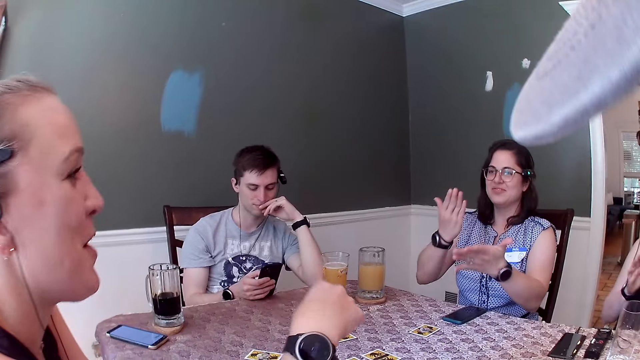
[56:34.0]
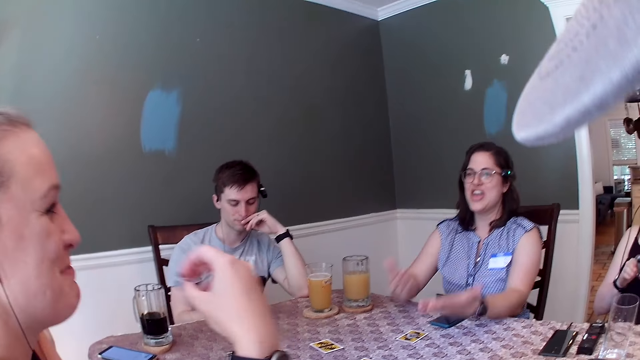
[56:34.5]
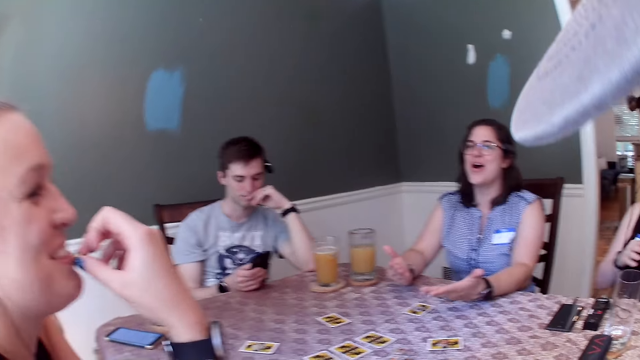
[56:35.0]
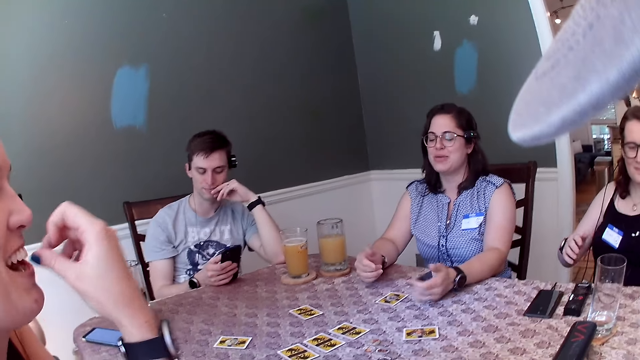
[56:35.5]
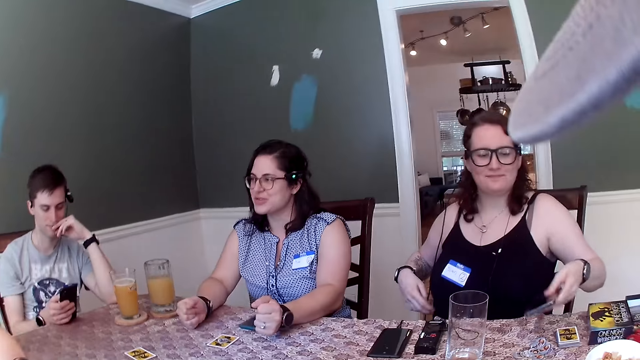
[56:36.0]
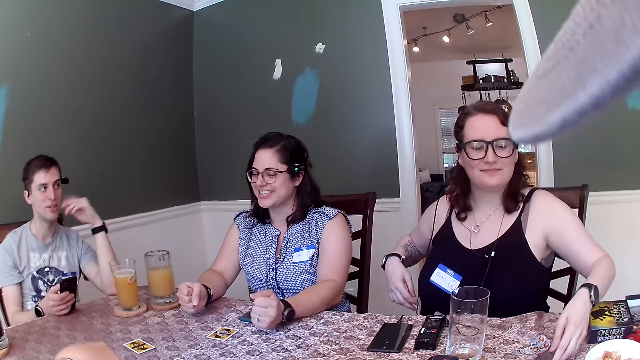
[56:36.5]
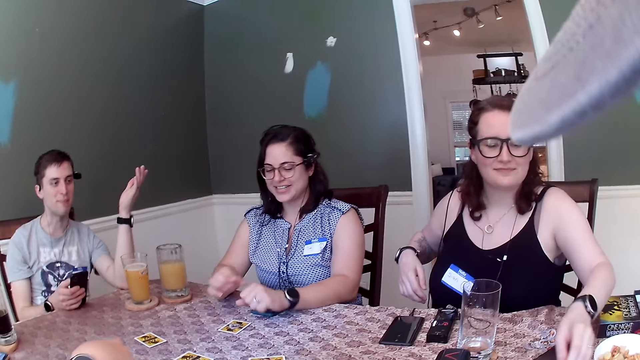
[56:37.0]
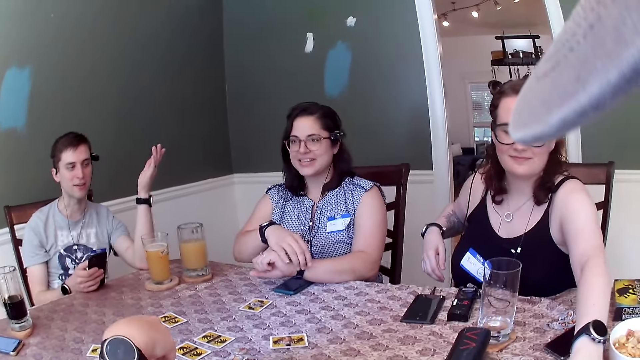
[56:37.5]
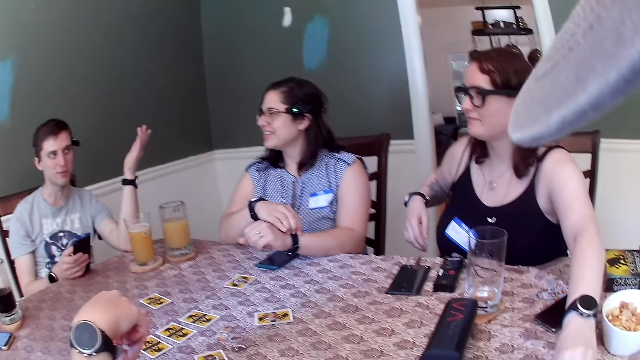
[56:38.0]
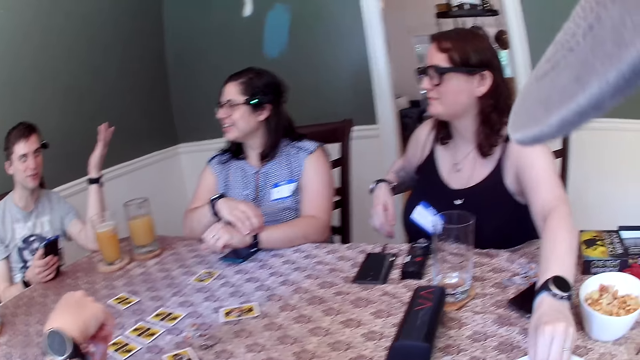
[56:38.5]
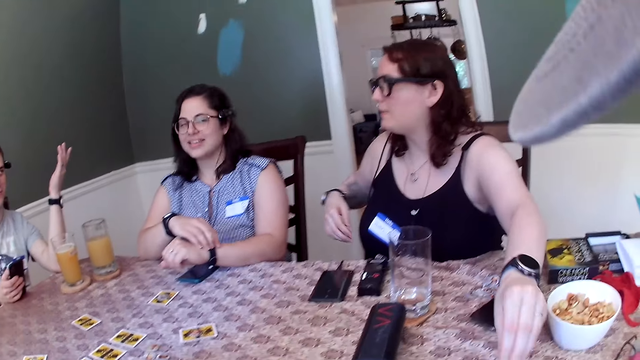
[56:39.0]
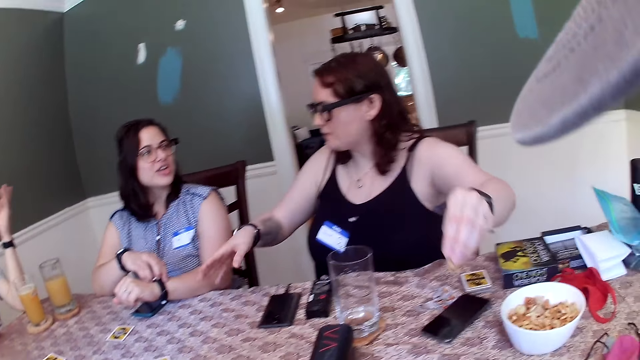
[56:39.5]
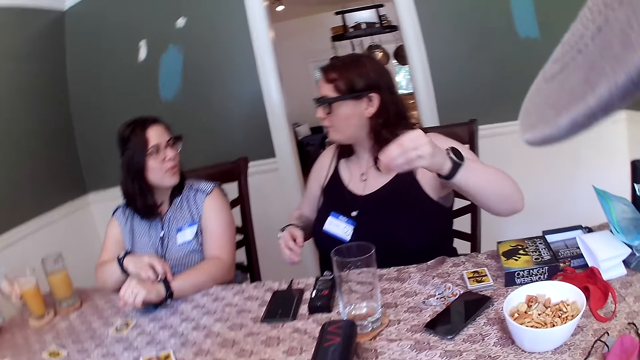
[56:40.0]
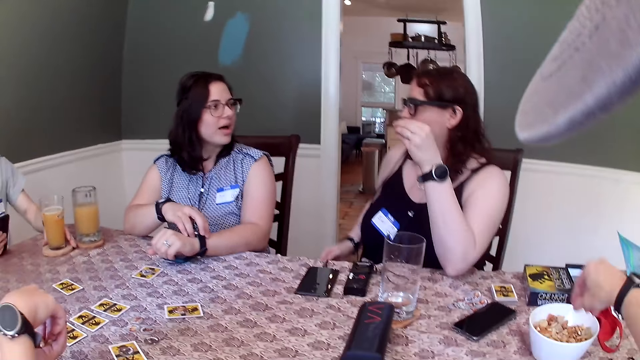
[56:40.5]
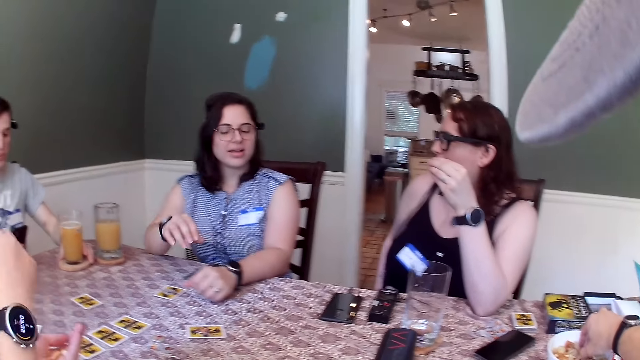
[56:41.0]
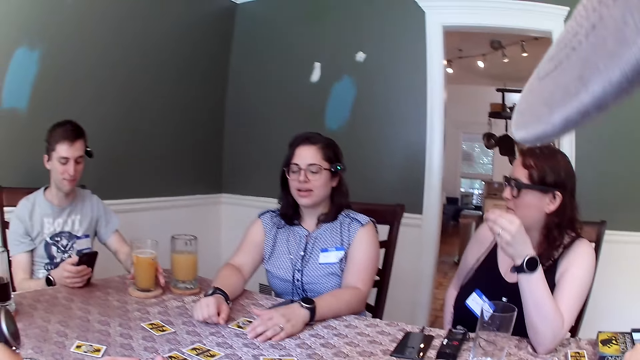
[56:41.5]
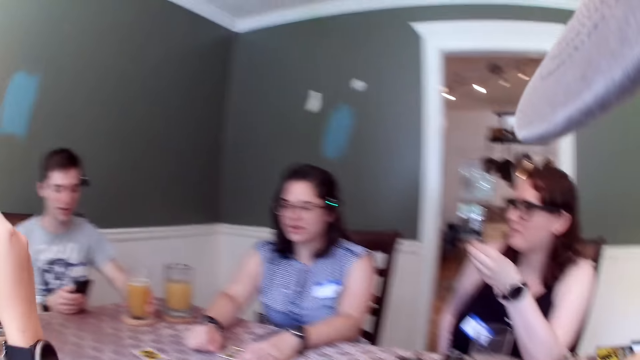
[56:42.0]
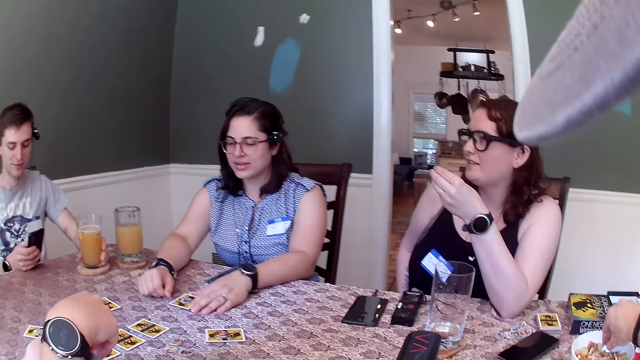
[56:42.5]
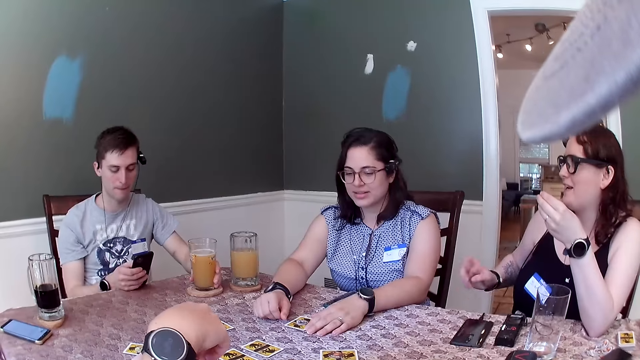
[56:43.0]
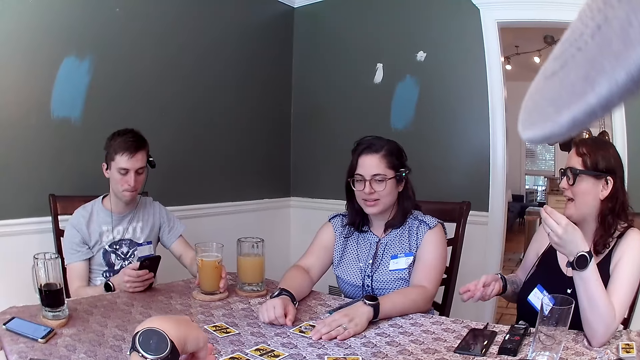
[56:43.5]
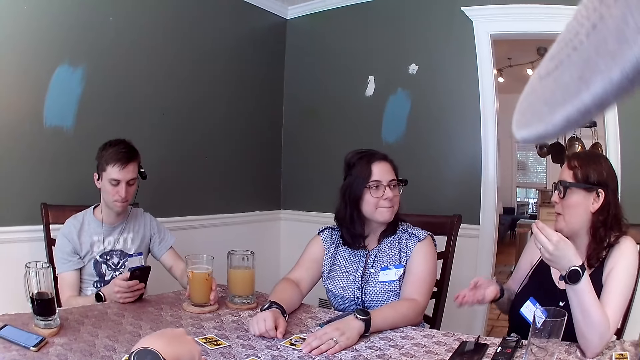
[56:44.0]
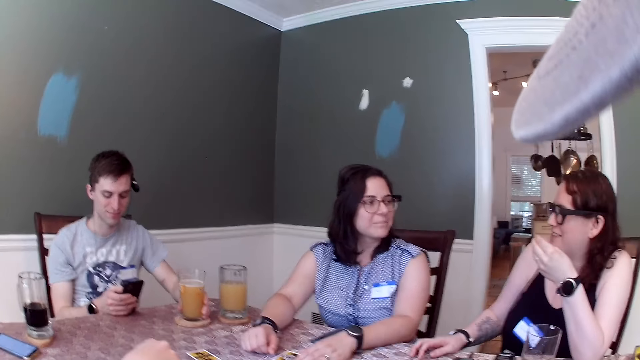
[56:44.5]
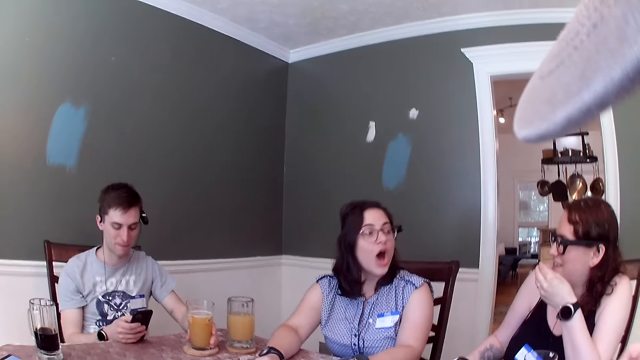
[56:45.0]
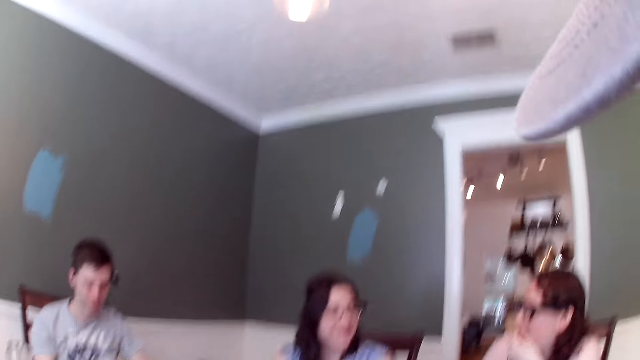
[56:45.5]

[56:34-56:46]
The woman takes a biscuit from her left hand with her right hand. The woman eats the biscuit. Another woman drops the phone on the table with her left hand and takes some biscuits from the bowl with her left hand. Another man holds a cup of drink on the table with his left hand. The camera wearer dips his right hand into the bowl of biscuits. He picks the cookies in the bowl.

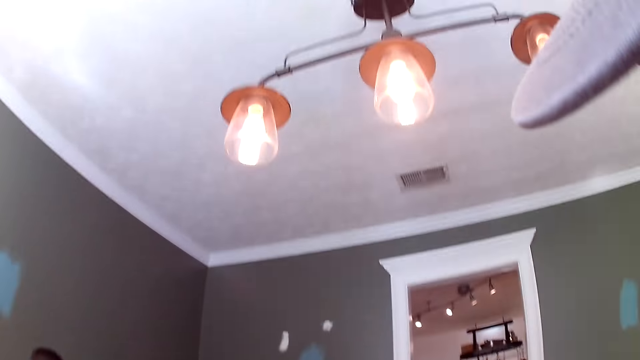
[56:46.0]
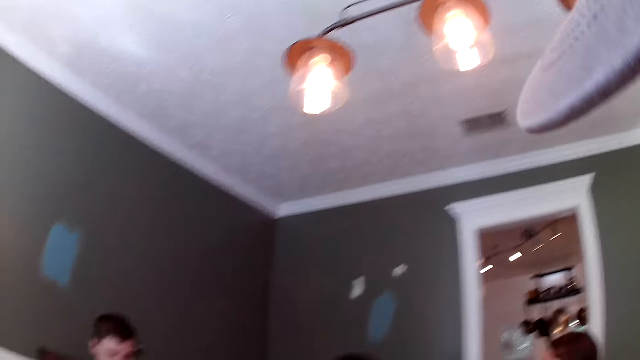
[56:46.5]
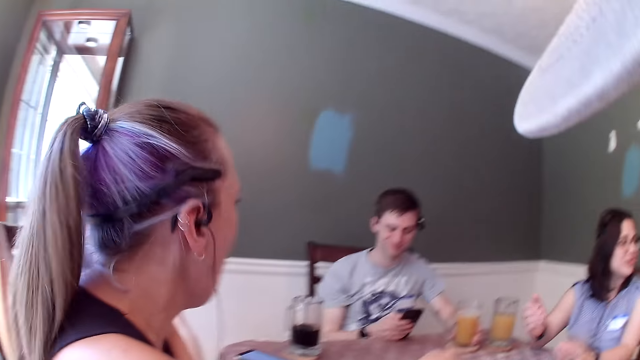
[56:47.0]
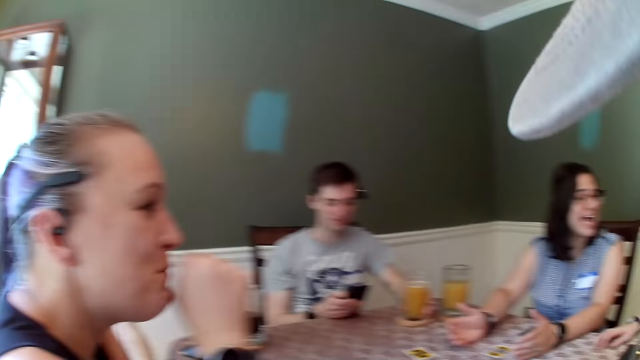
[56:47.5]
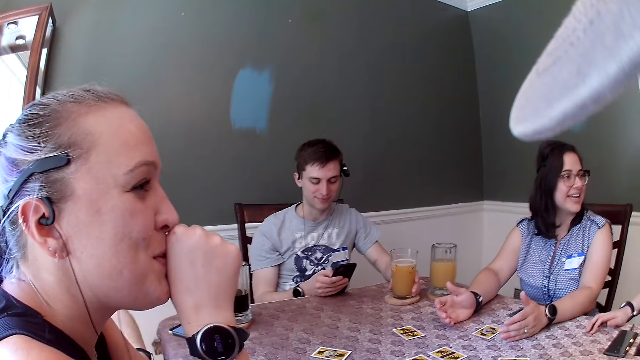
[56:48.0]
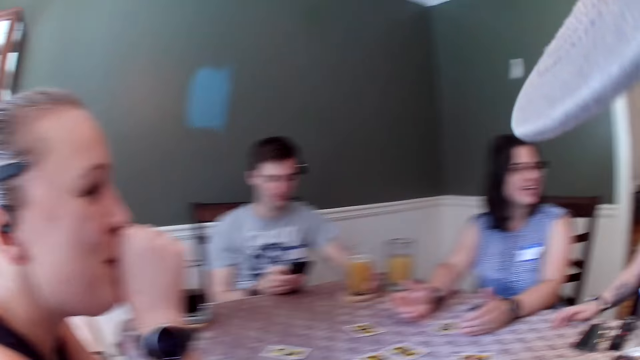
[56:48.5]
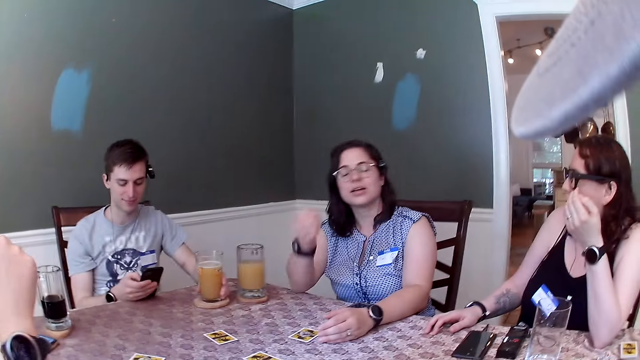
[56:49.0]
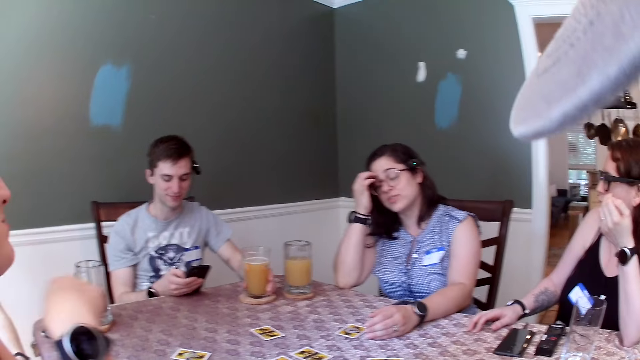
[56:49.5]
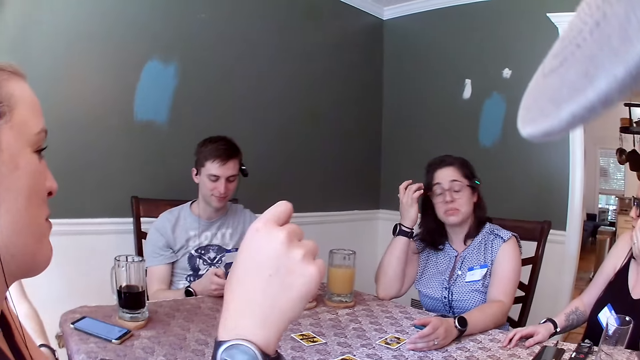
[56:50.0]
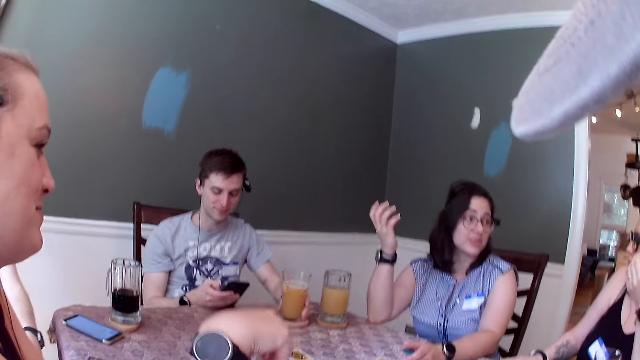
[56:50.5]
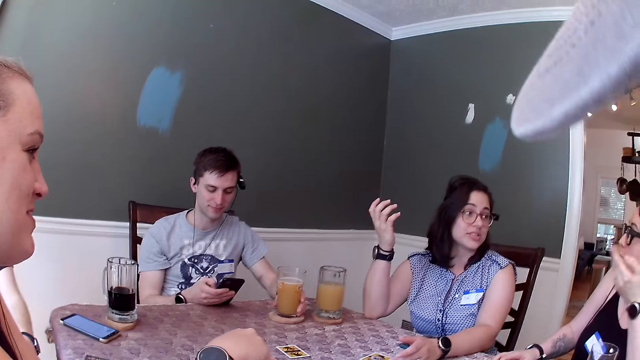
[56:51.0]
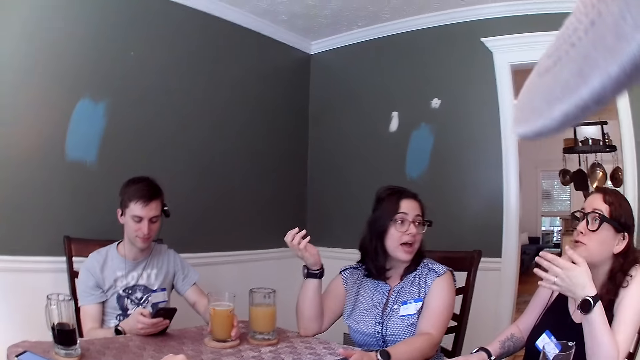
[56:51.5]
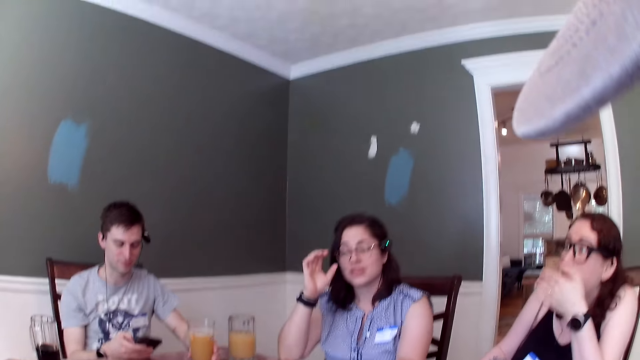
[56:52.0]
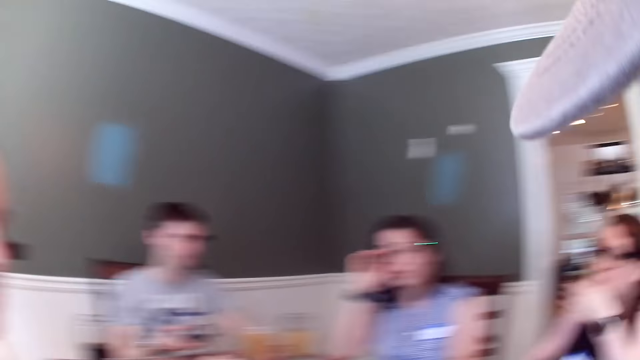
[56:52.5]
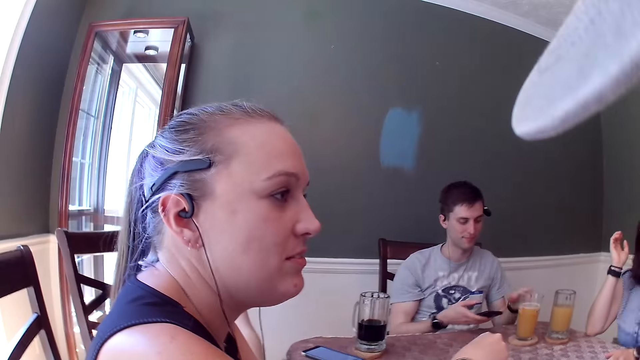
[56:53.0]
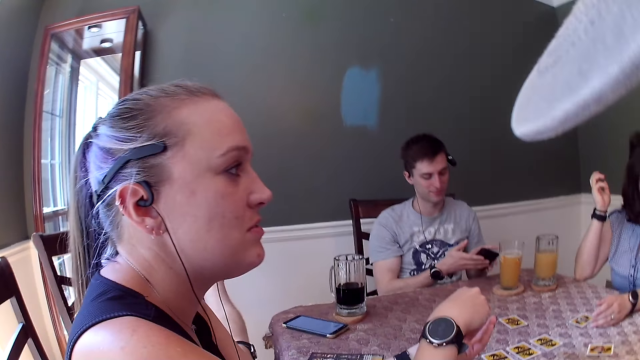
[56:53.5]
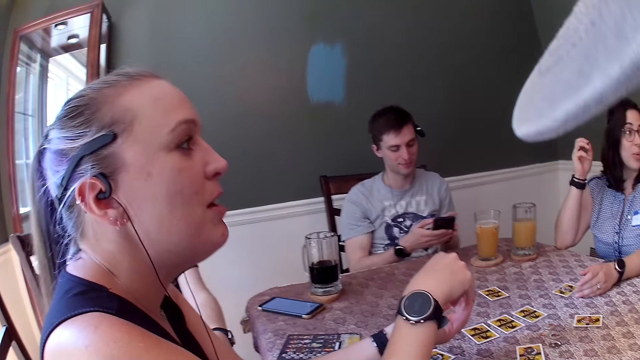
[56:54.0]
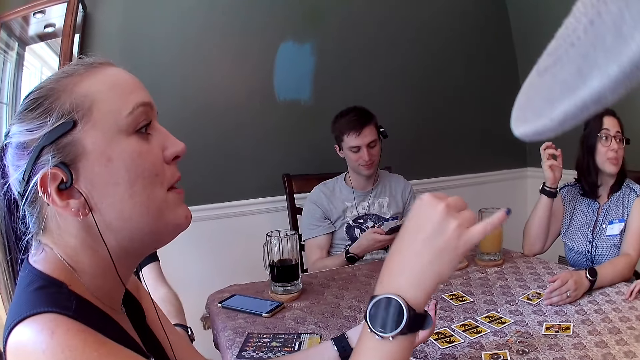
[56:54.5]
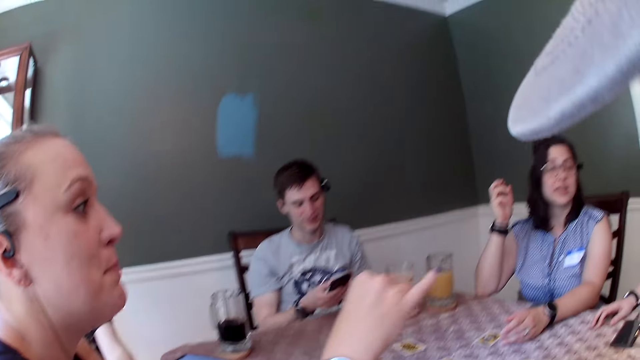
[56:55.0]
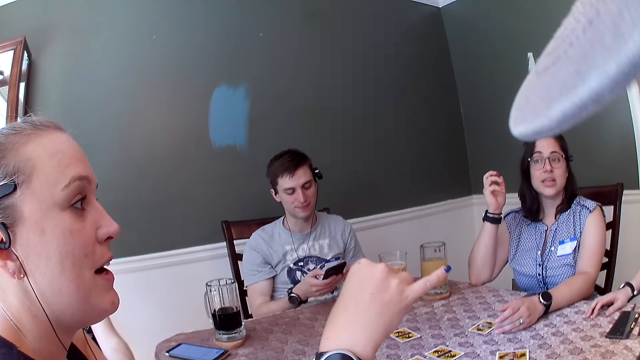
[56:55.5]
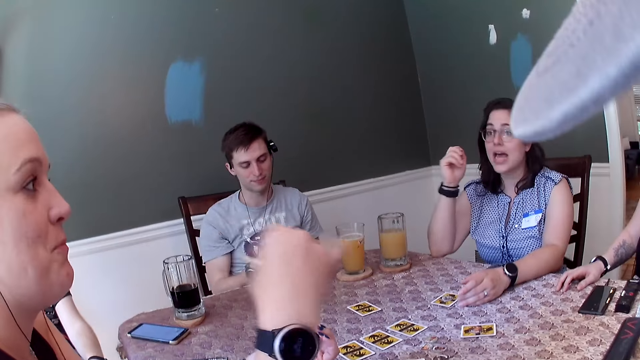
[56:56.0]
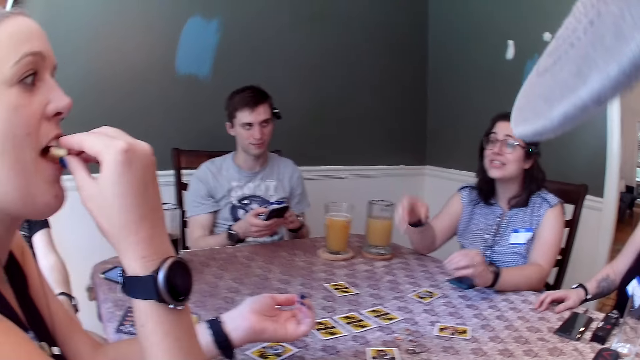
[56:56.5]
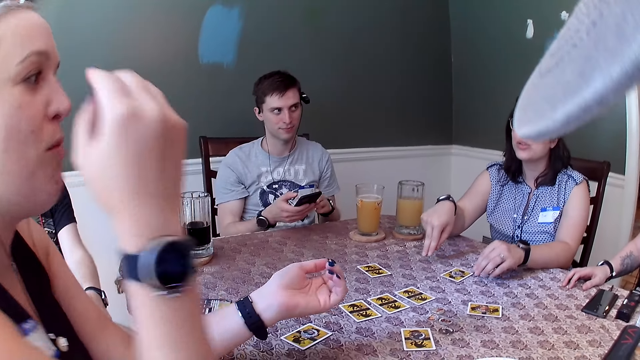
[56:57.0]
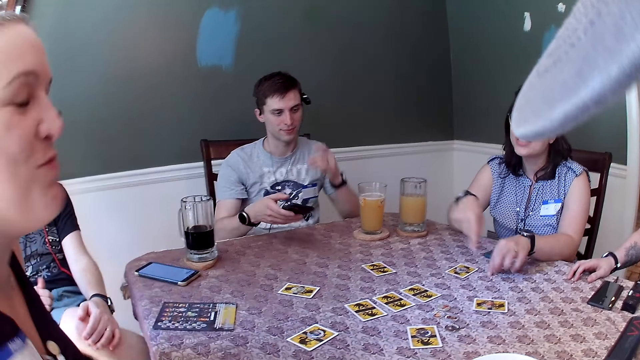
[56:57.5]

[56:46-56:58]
The woman eats the biscuit.
